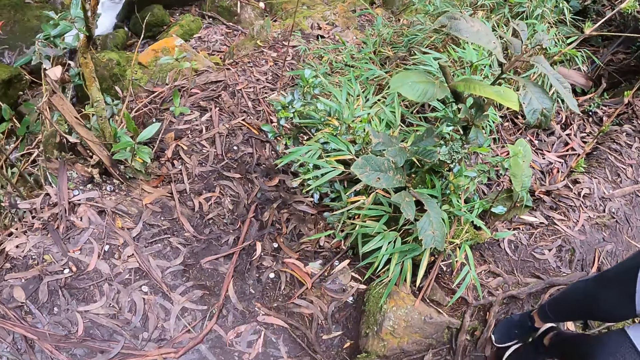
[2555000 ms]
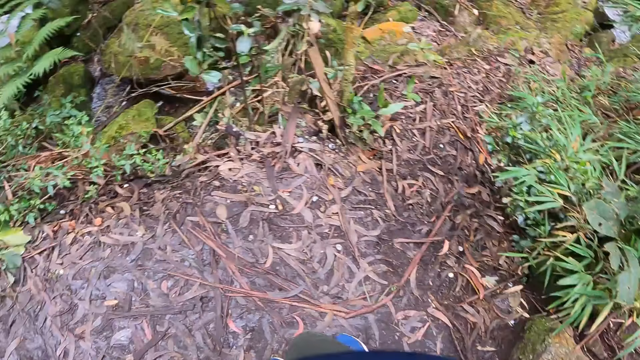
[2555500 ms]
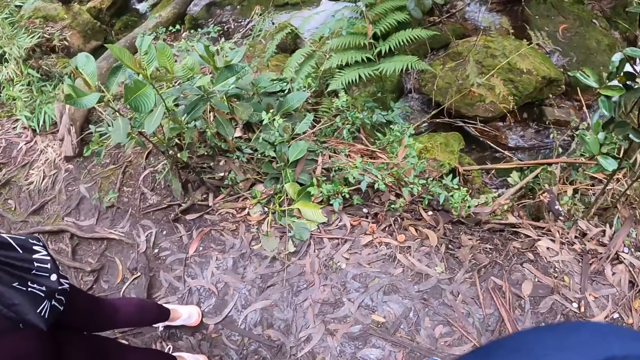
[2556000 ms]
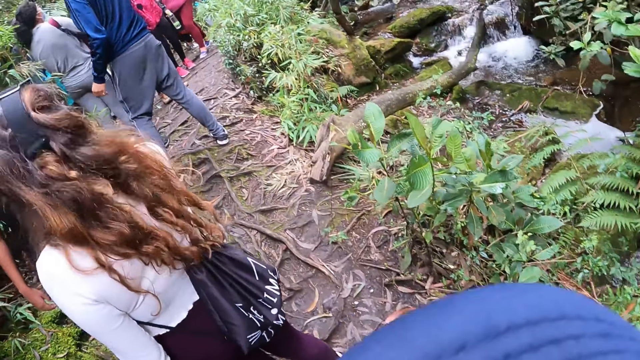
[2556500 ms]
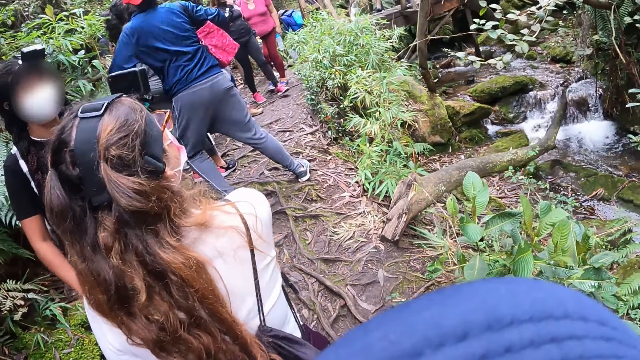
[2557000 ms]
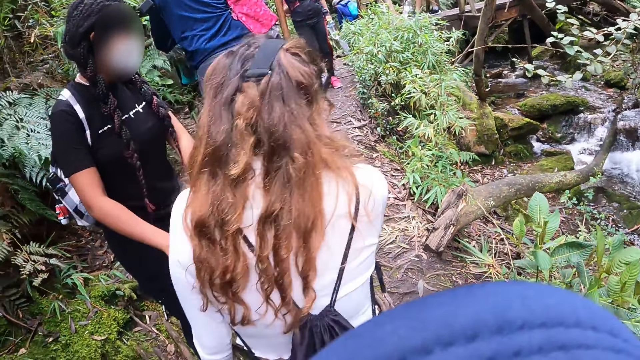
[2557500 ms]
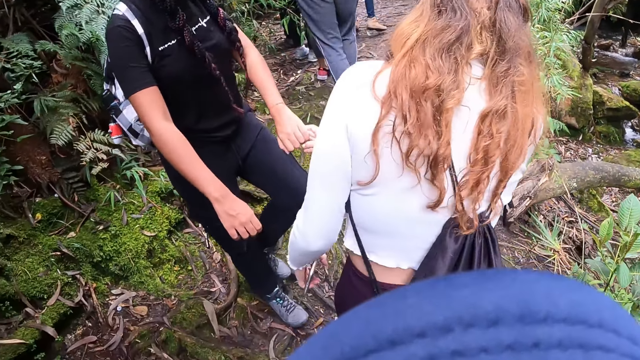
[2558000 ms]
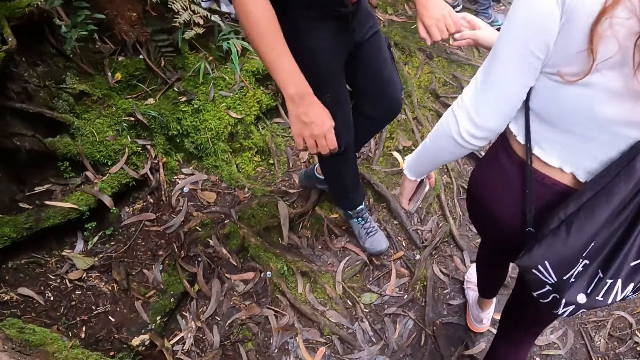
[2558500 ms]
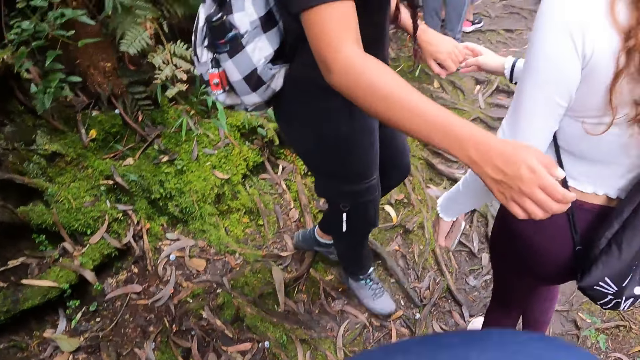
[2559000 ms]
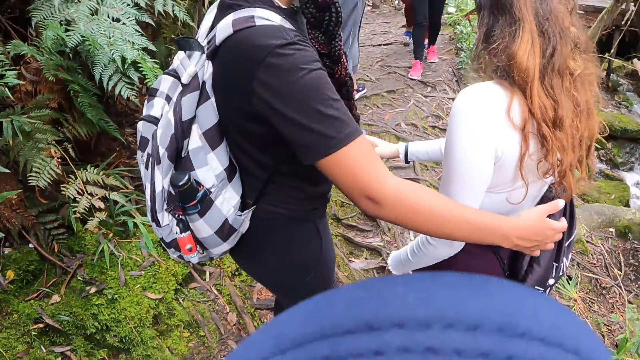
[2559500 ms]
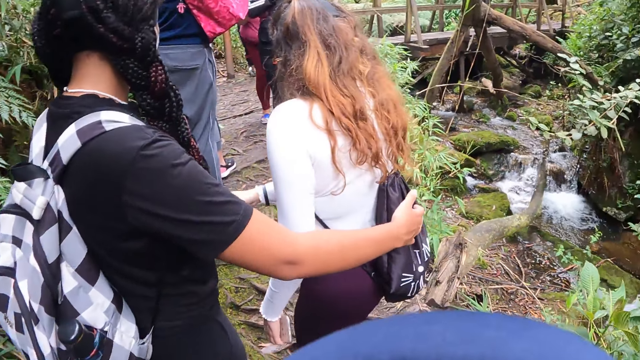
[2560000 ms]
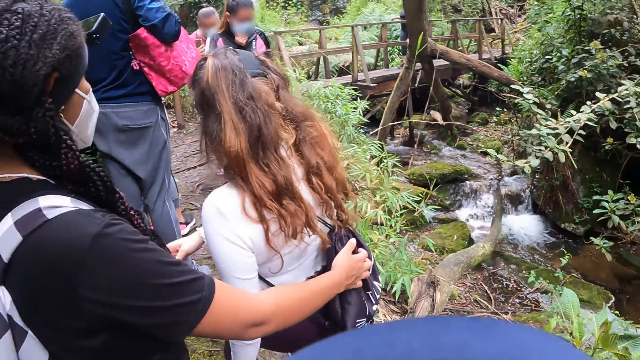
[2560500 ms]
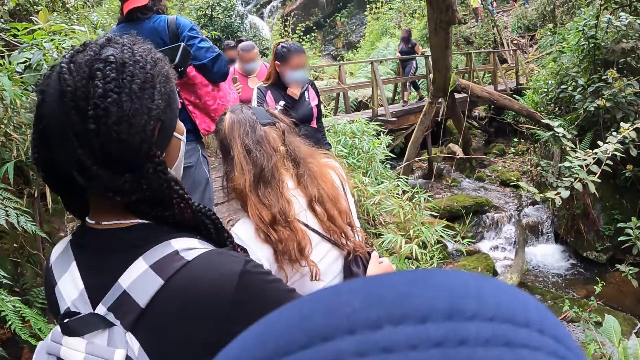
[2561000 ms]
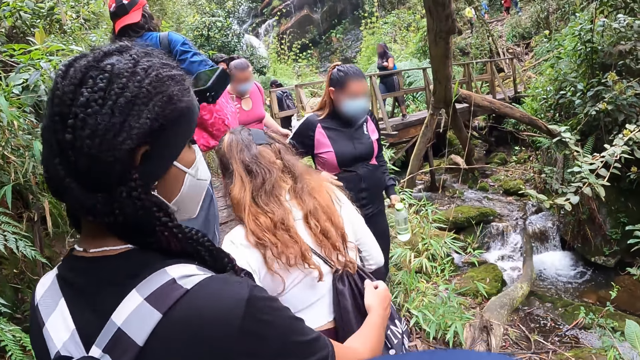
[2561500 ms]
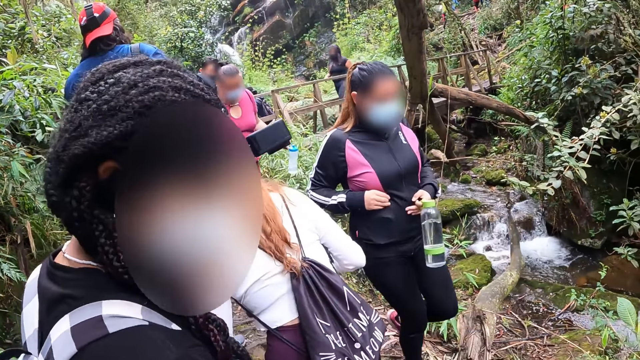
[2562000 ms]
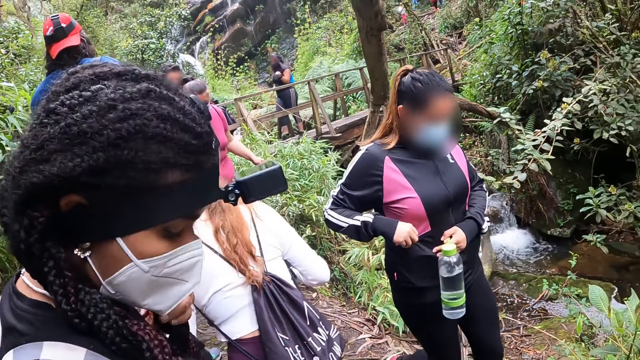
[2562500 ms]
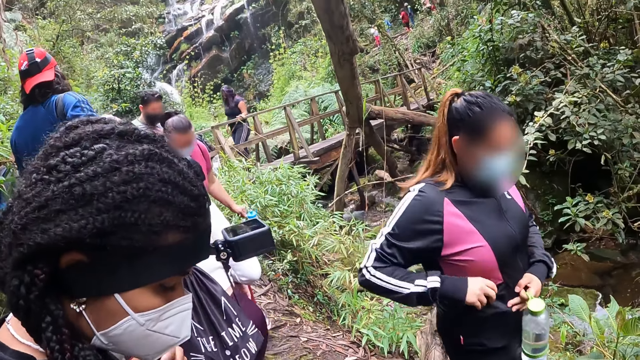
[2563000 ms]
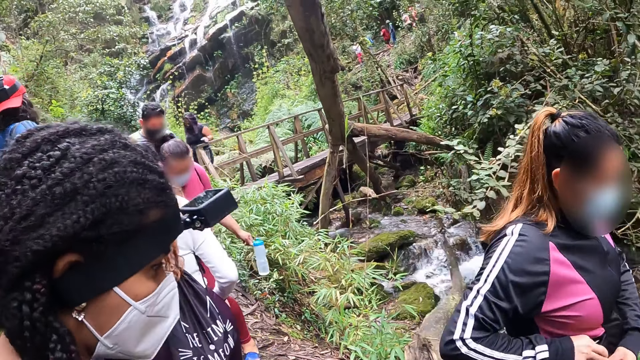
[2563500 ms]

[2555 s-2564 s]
A woman holds another woman's right hand with her left hand.

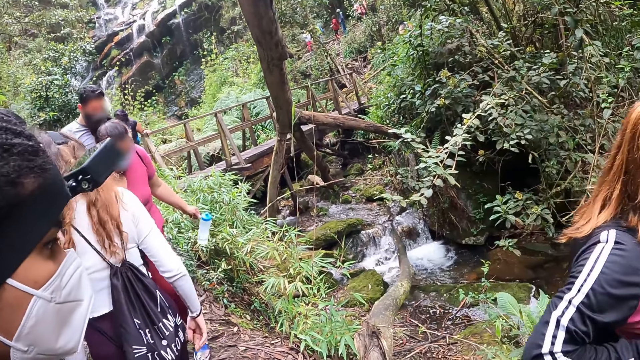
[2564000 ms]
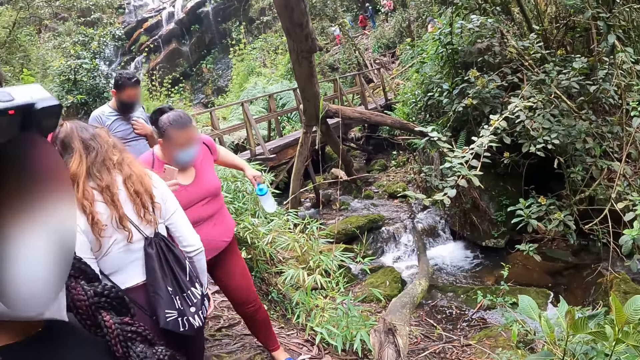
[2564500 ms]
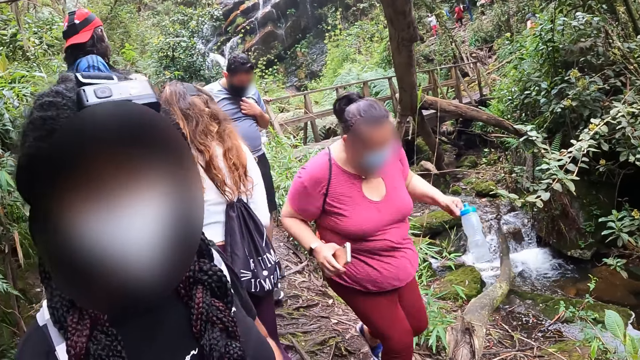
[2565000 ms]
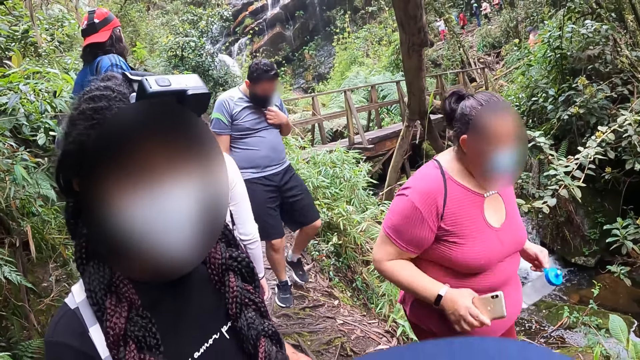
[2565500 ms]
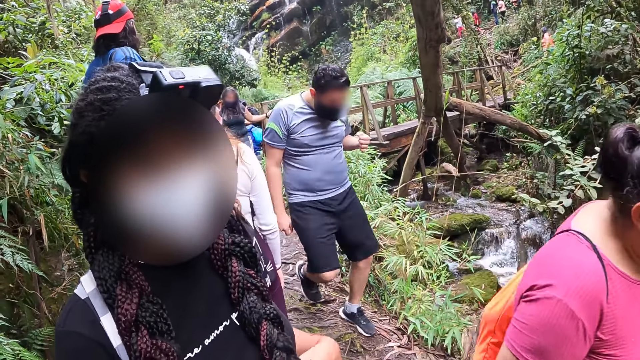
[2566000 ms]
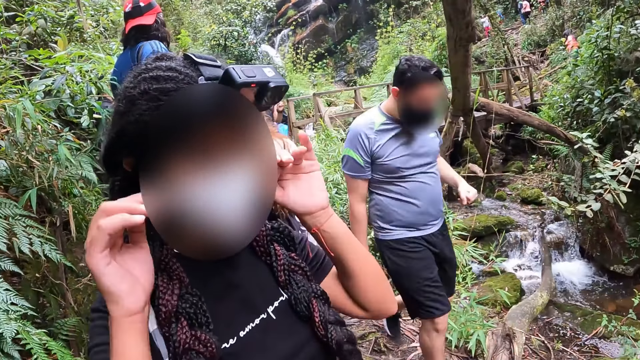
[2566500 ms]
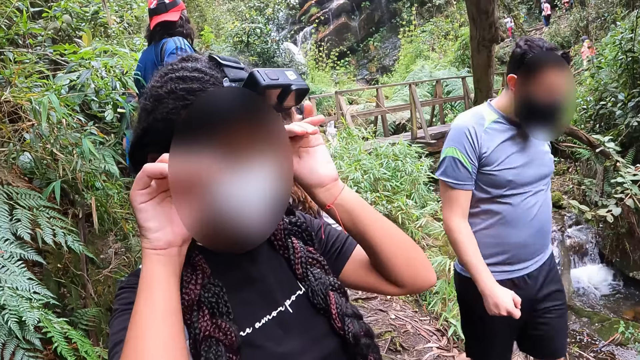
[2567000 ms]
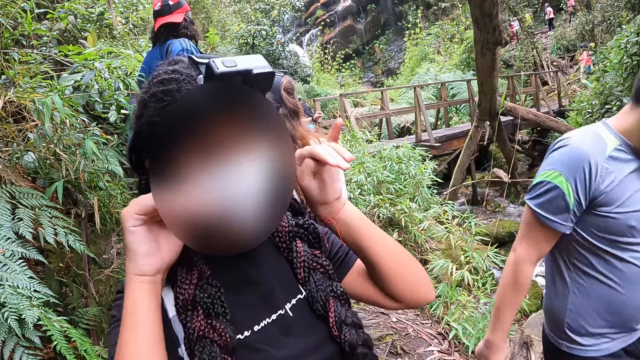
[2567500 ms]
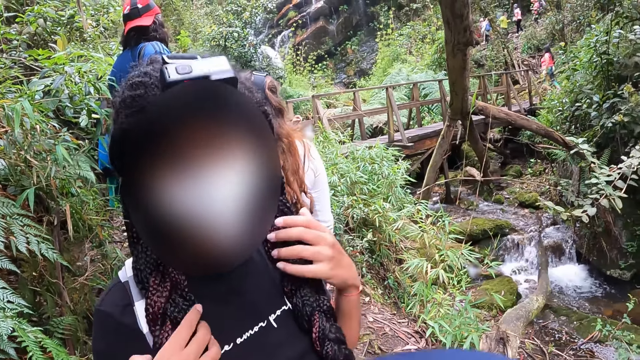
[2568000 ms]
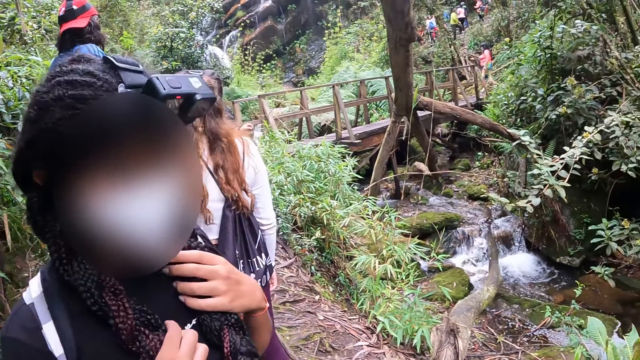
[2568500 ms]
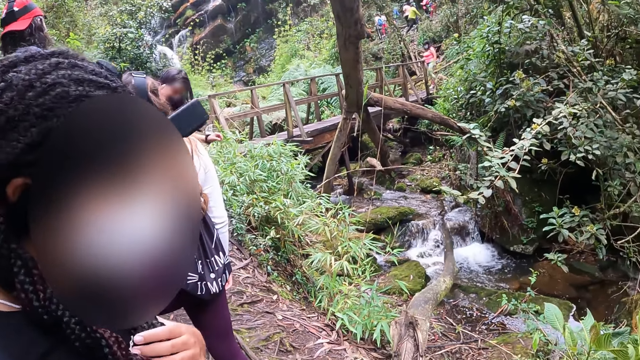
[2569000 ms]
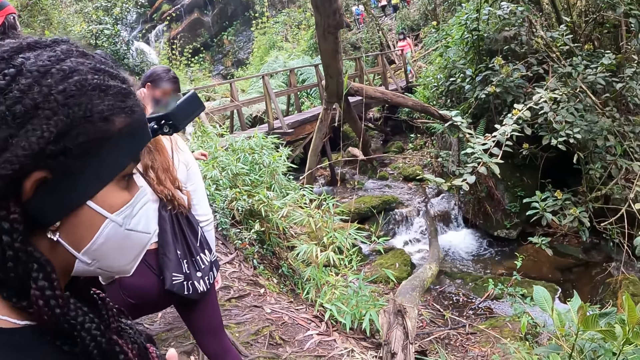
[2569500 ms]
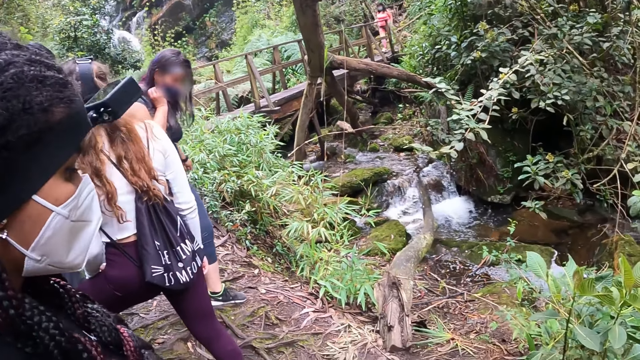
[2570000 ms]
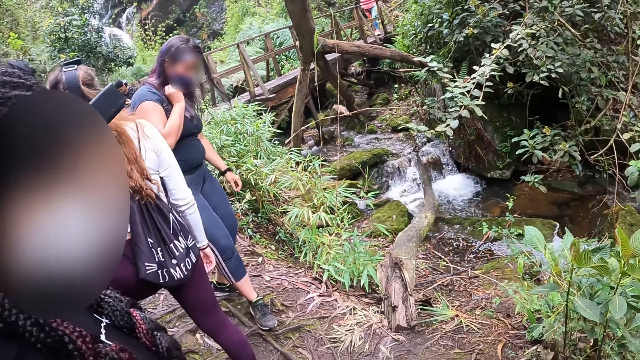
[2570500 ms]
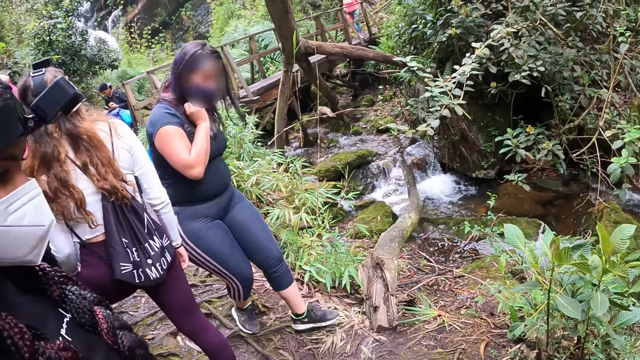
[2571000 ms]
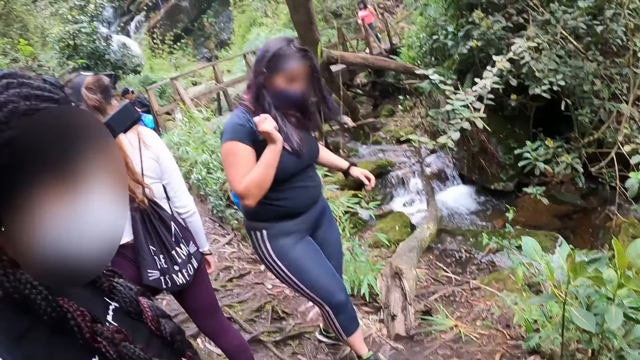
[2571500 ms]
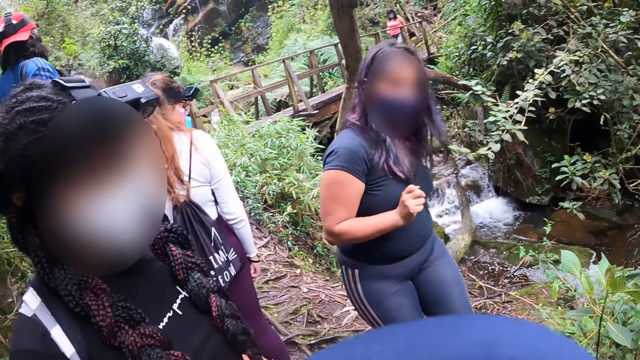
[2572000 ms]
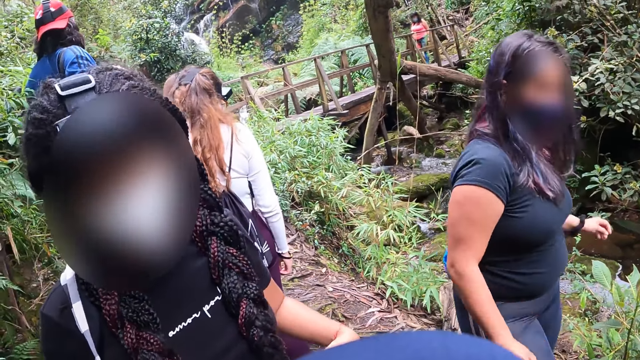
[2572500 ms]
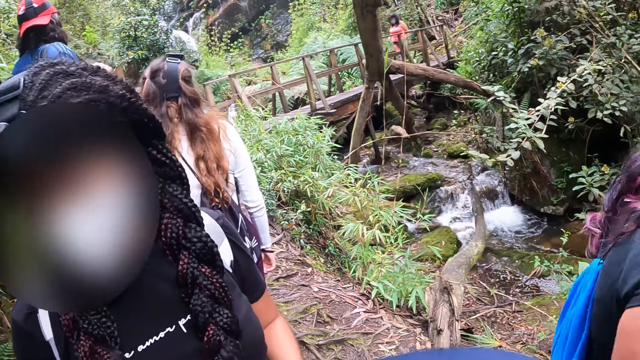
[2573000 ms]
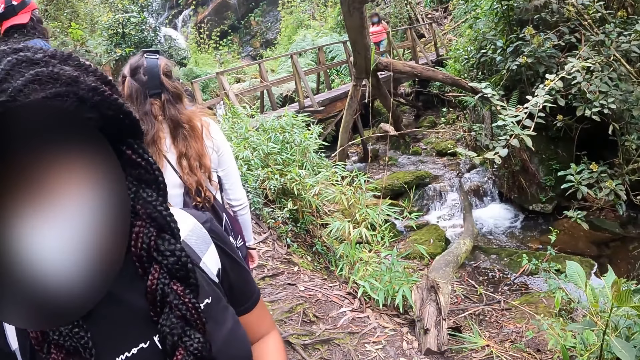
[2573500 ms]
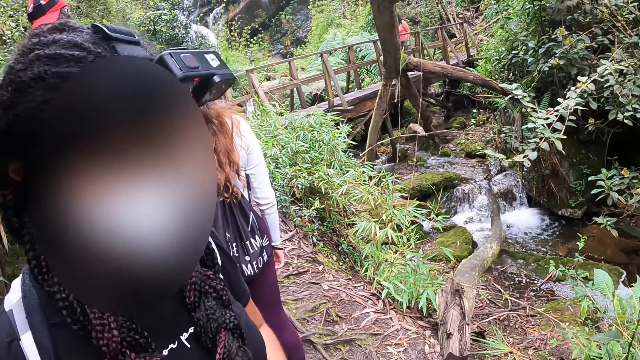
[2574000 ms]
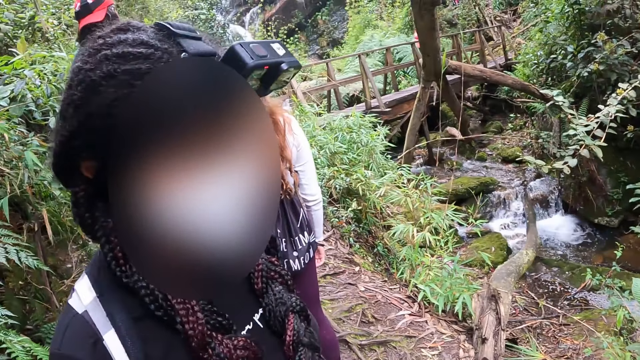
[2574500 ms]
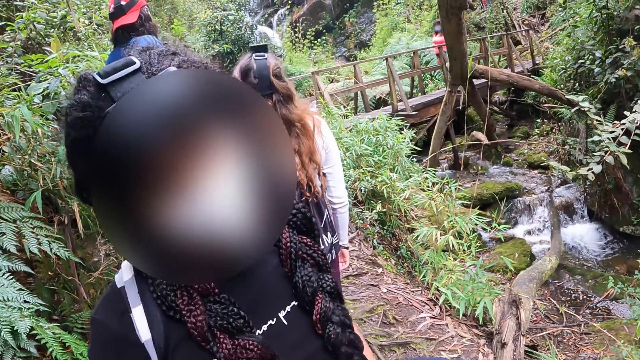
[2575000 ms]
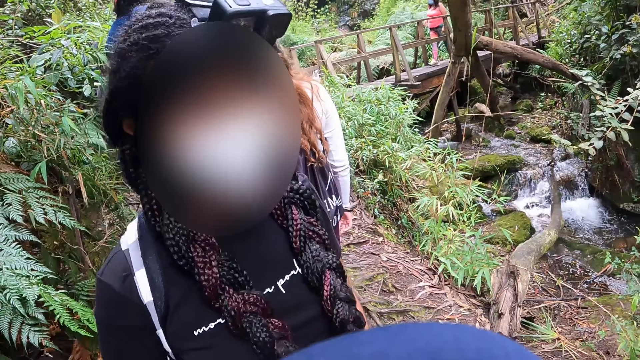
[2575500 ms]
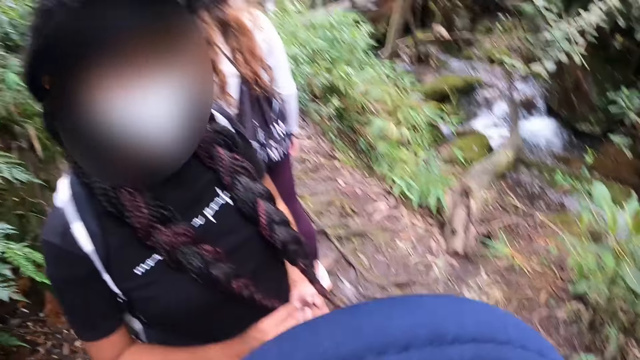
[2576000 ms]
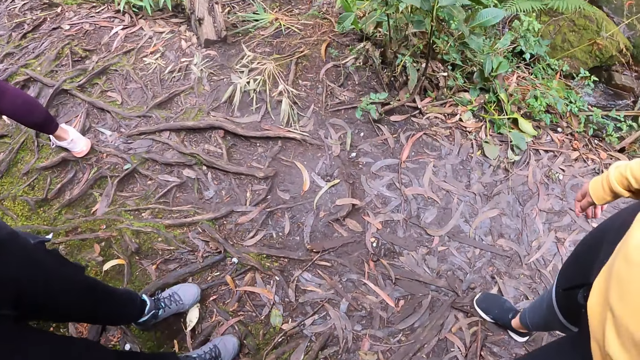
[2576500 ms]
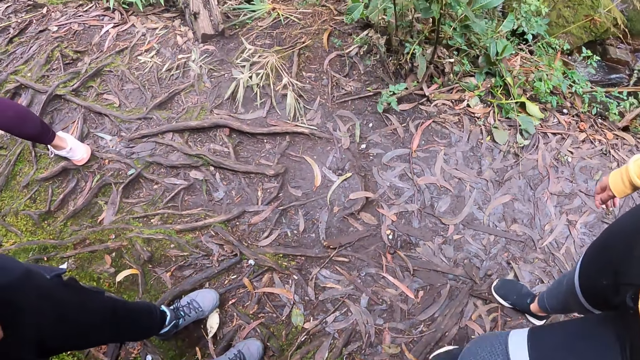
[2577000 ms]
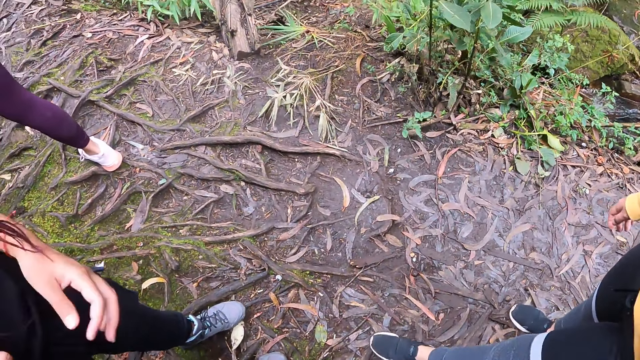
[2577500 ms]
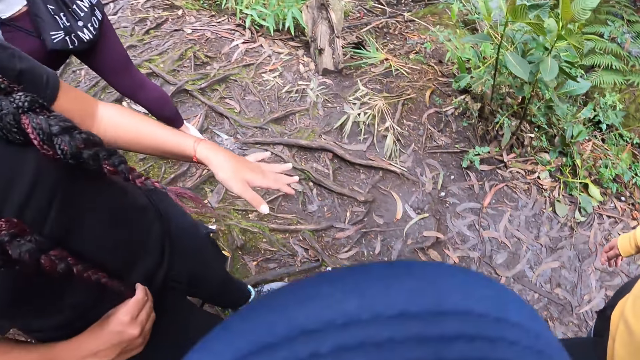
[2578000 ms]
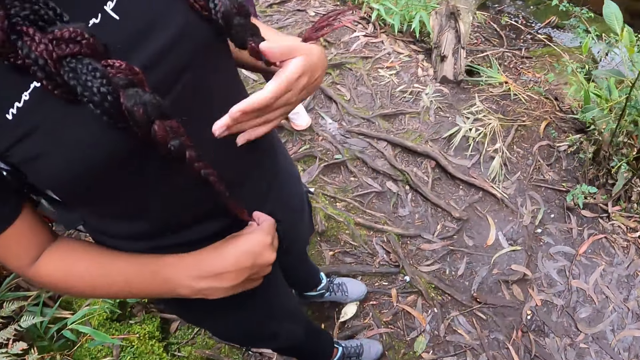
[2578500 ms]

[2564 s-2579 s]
The camera wearer stands by the water flow. A woman fiddles with her hair with both hands.
